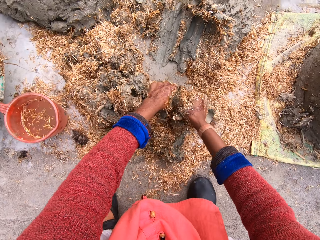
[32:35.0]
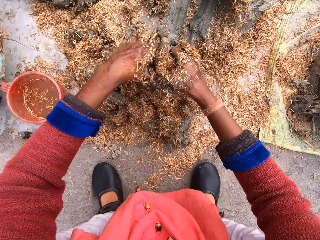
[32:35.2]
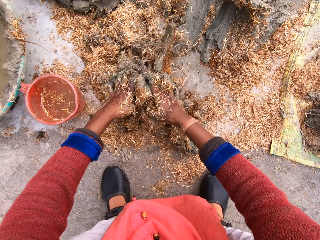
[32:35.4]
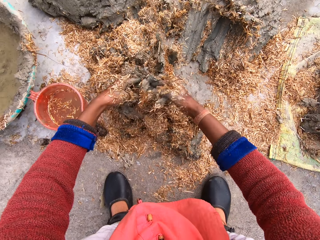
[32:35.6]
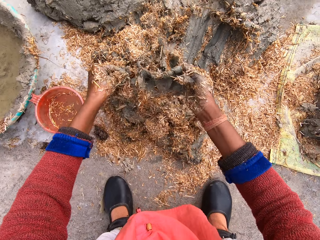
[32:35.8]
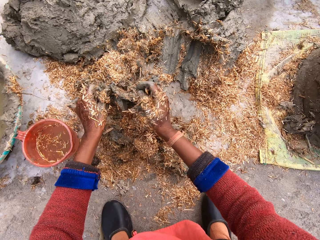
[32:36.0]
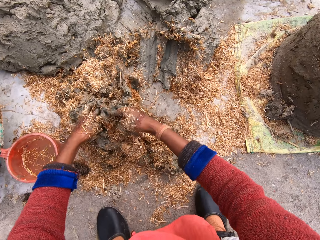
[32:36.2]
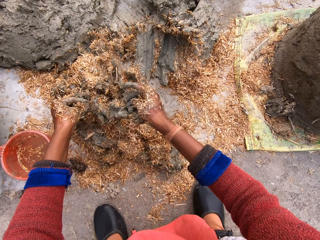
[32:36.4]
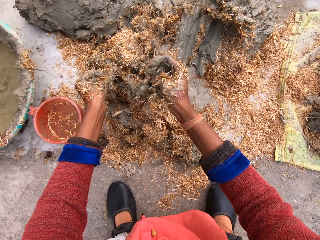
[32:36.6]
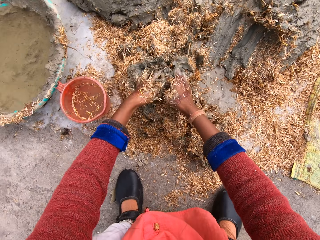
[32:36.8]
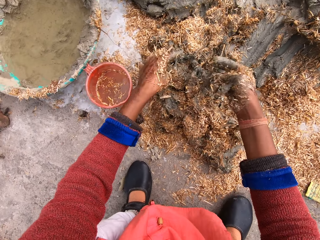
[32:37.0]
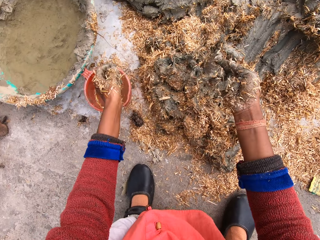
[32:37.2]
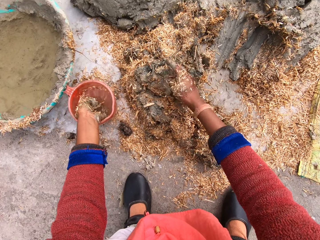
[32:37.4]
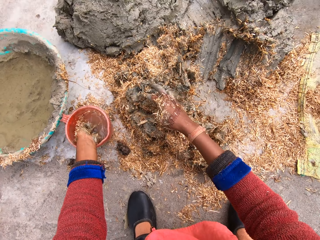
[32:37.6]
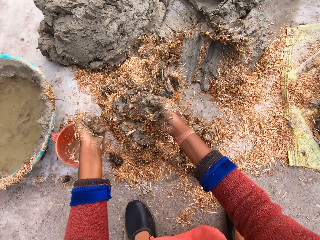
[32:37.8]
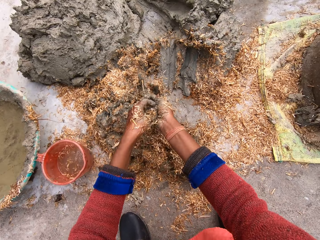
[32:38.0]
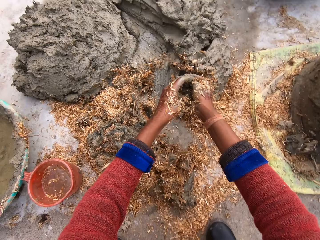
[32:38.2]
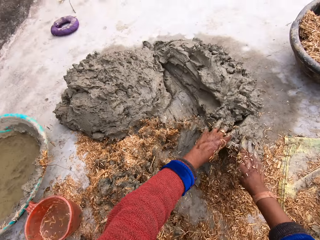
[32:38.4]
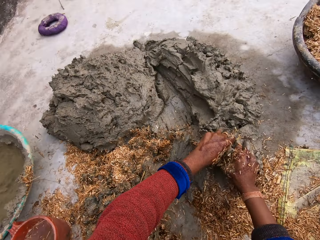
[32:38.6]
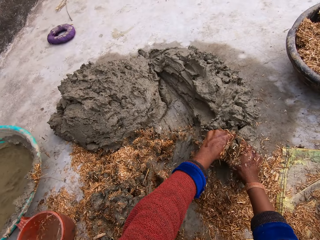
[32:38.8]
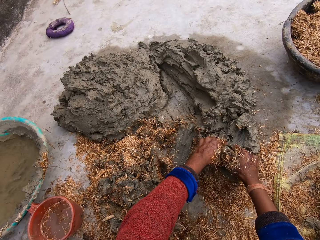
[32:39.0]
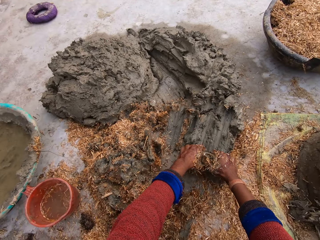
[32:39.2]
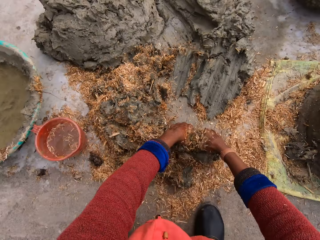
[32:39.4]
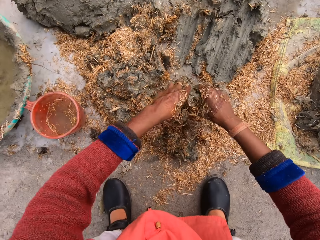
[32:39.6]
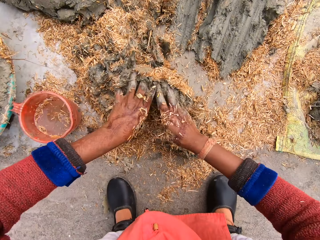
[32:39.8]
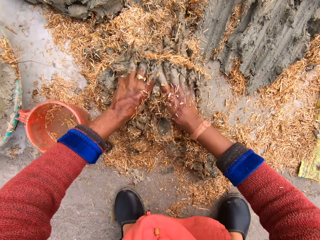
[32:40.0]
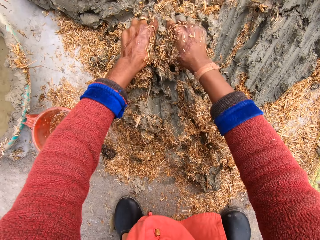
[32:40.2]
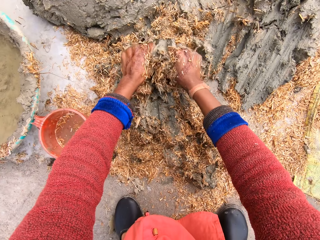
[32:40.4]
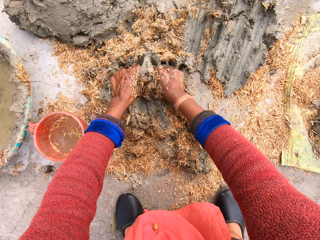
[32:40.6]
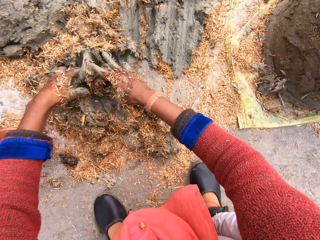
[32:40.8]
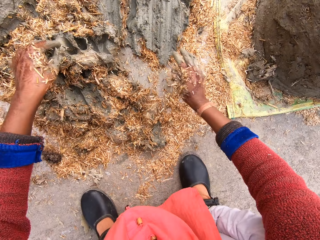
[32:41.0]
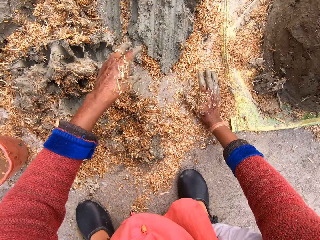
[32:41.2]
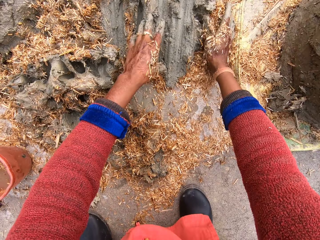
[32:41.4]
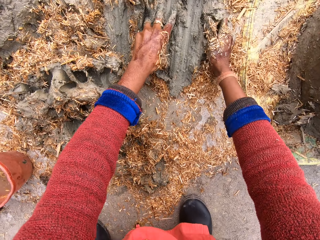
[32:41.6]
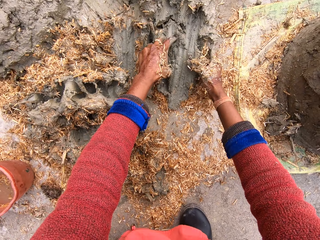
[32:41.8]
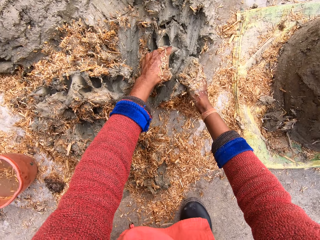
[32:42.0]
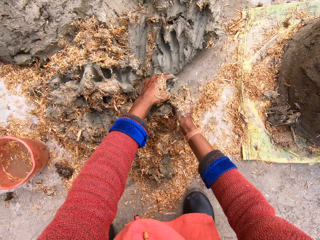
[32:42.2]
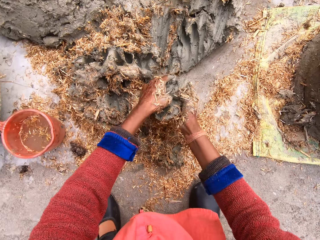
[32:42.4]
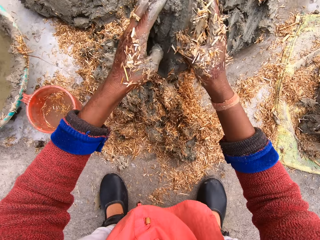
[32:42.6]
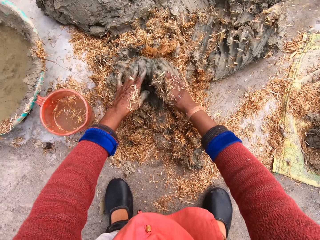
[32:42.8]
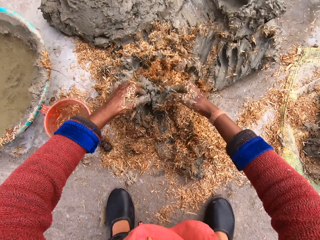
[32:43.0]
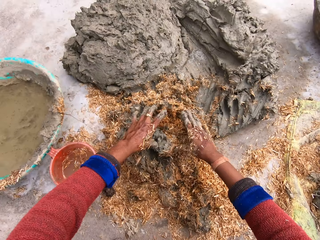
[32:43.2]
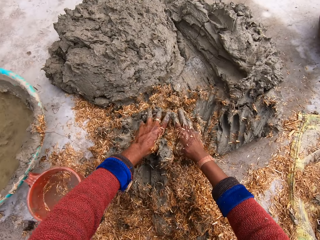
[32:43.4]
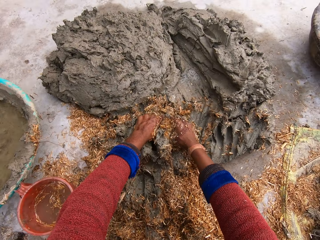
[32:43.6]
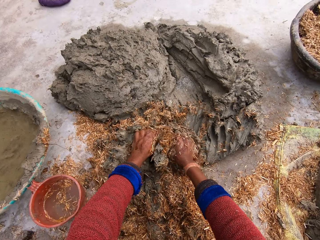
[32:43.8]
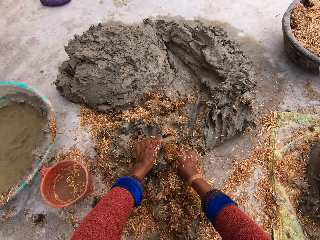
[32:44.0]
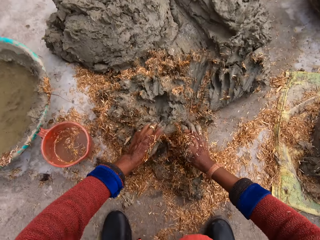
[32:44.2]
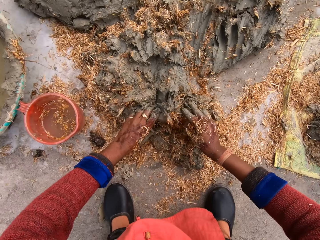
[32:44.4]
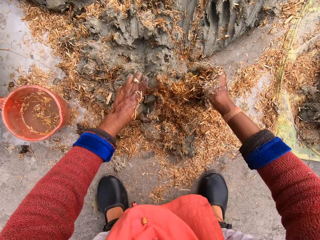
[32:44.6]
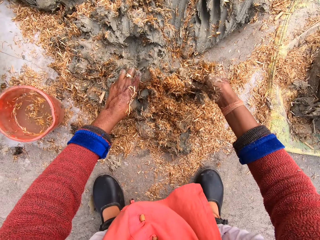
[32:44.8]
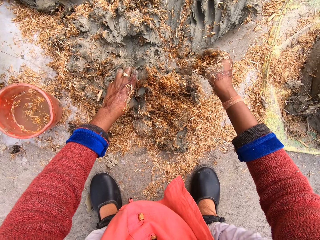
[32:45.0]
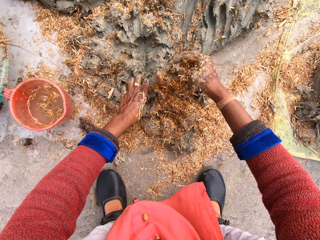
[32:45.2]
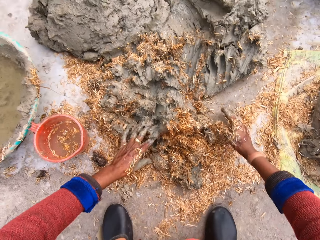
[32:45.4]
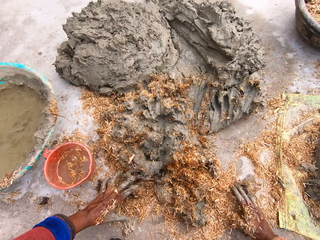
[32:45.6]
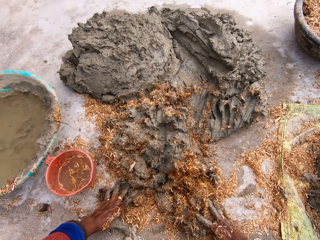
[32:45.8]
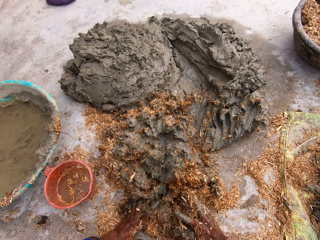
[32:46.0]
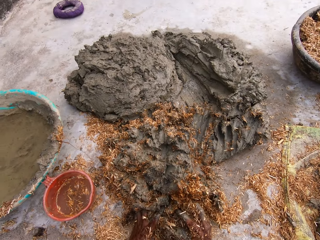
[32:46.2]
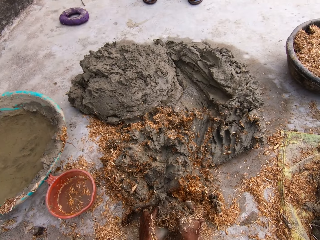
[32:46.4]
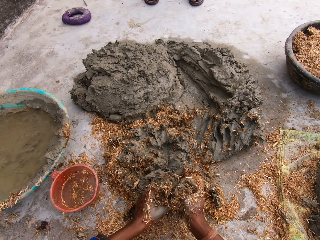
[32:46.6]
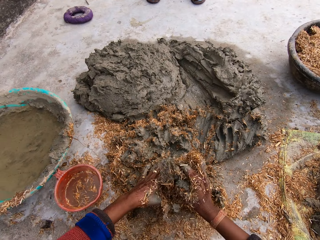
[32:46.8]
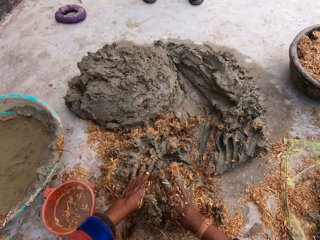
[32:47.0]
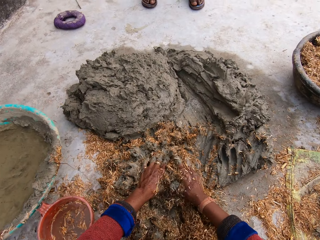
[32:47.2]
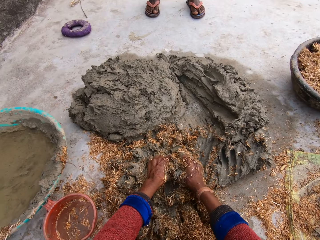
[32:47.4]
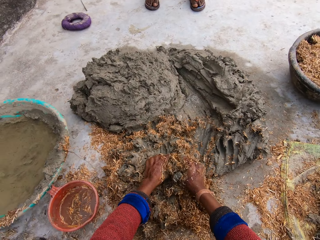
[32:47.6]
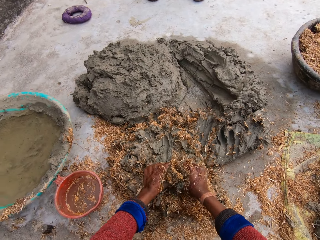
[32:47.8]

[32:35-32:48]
The camera wearer takes more mortar from the heap of mortar. She puts the mortar on other mortar mix on the ground. A man talks to the camera wearer. The camera wearer talks. She moves her left hand towards the jug, dips her hand in the jug. She puts water to her right hand from the cup. She splashes water on her hand. She moves her hands towards the concrete, cuts pieces of concrete with her hands. She takes some mortar from the heap of mortar. The man talks to the camera wearer. The camera wearer puts the mortar on the mortar mix on the ground. She mixes the concrete with the sawdust. The man talks to the camera wearer again. The camera wearer moves her hands forwards, cuts pieces of concrete with her hands. She takes some mortar from the heap of mortar. She puts the mortar on the mortar mix on the ground. She mixes the mortar with sawdust. She talks to the man. The man responds to the camera wearer.

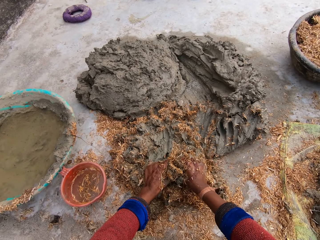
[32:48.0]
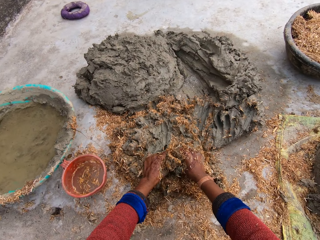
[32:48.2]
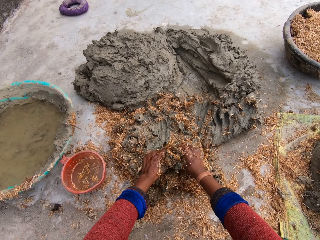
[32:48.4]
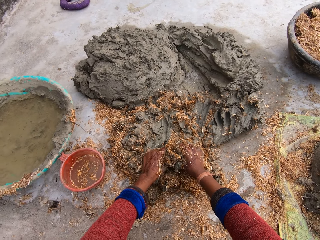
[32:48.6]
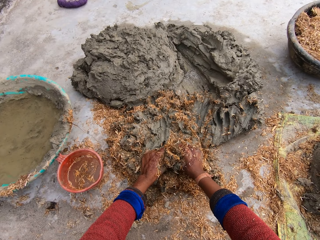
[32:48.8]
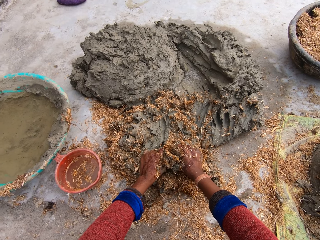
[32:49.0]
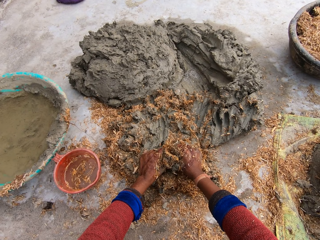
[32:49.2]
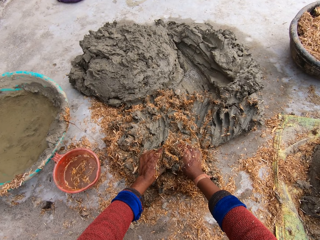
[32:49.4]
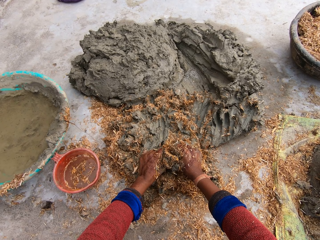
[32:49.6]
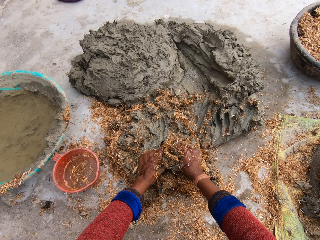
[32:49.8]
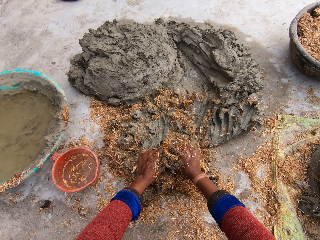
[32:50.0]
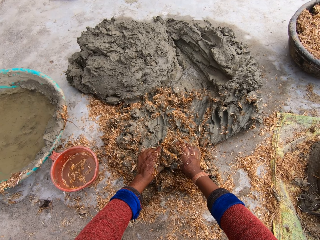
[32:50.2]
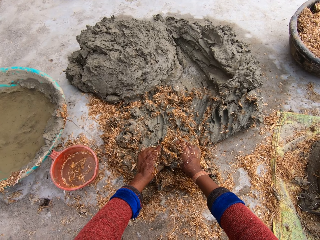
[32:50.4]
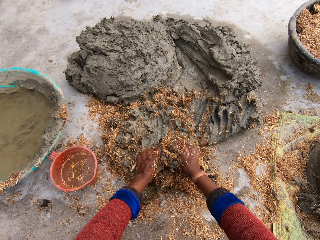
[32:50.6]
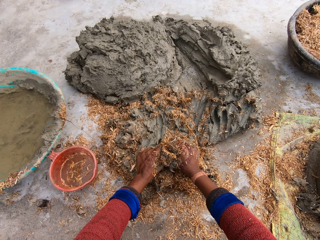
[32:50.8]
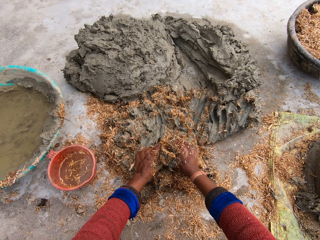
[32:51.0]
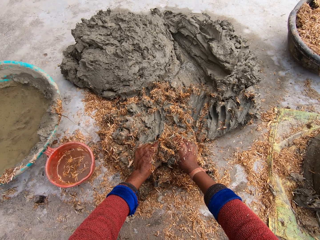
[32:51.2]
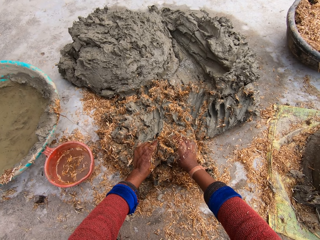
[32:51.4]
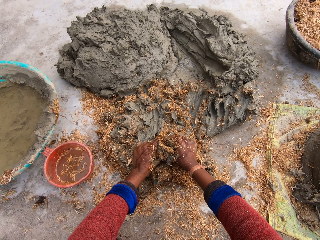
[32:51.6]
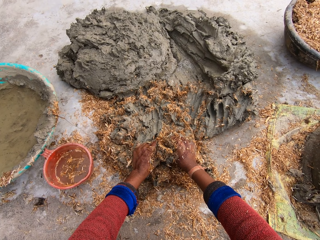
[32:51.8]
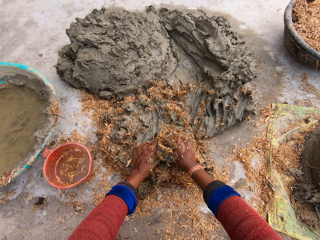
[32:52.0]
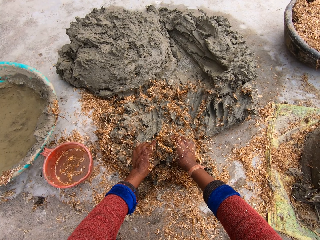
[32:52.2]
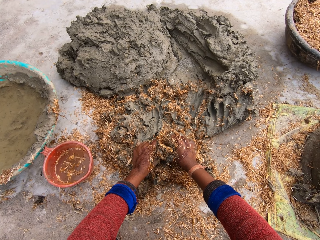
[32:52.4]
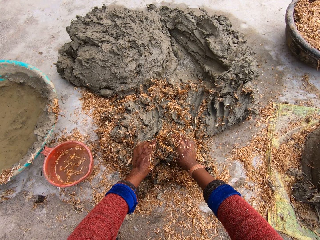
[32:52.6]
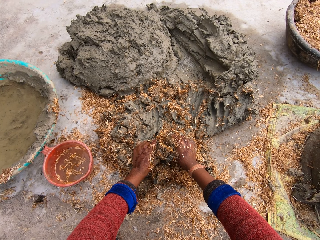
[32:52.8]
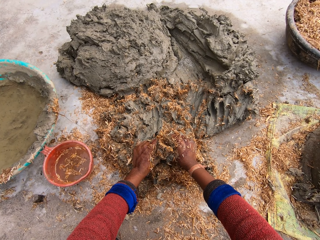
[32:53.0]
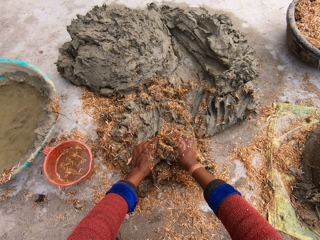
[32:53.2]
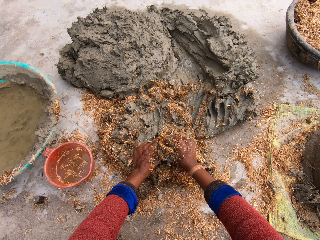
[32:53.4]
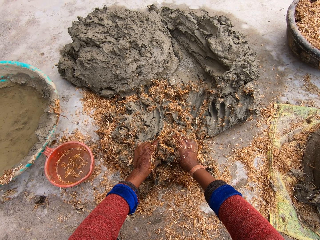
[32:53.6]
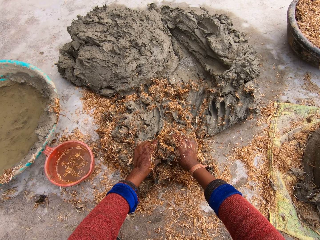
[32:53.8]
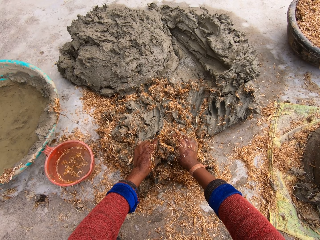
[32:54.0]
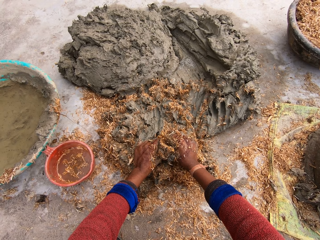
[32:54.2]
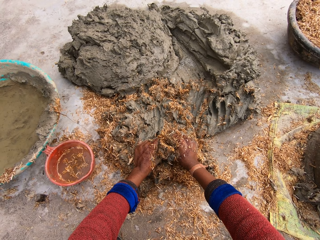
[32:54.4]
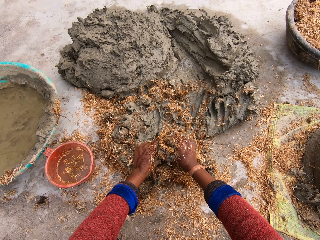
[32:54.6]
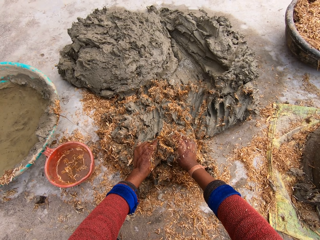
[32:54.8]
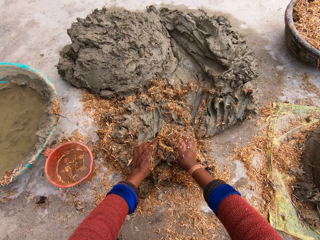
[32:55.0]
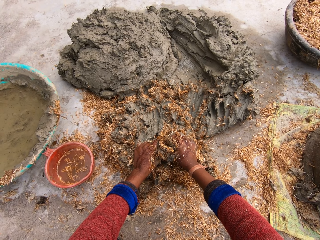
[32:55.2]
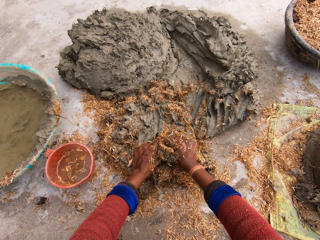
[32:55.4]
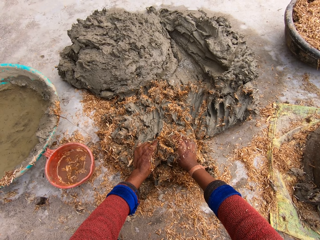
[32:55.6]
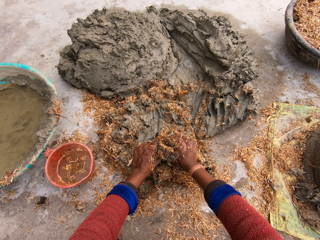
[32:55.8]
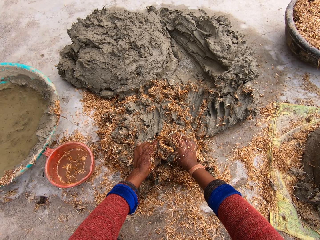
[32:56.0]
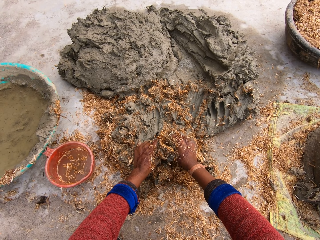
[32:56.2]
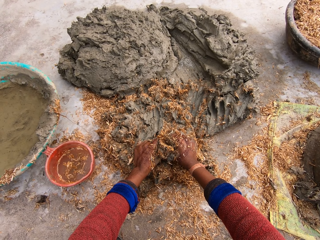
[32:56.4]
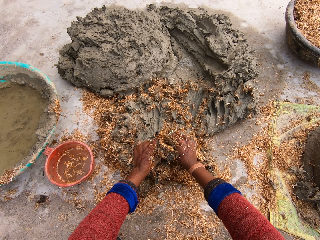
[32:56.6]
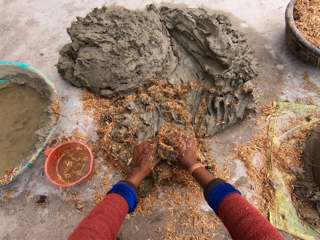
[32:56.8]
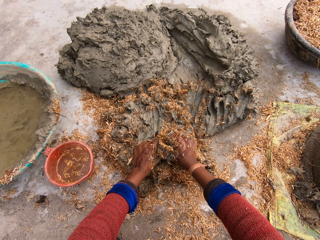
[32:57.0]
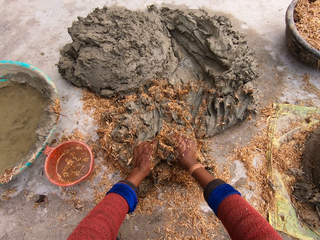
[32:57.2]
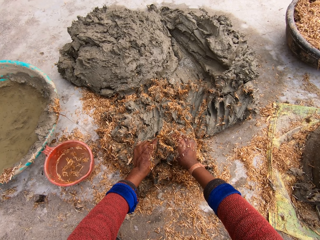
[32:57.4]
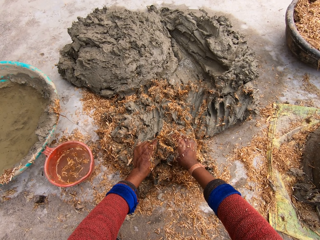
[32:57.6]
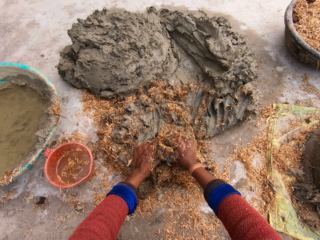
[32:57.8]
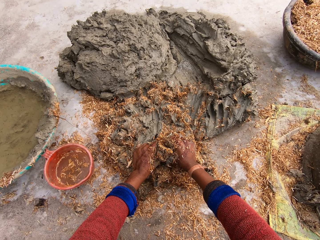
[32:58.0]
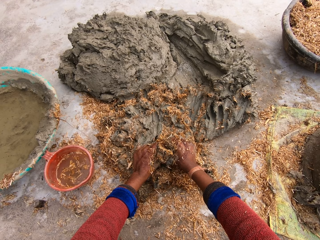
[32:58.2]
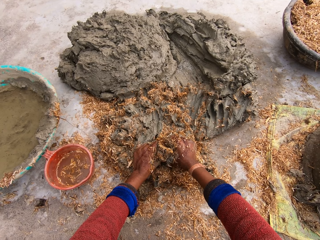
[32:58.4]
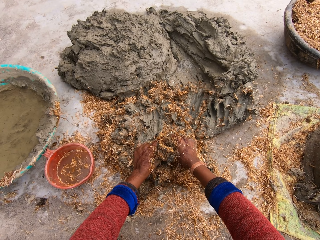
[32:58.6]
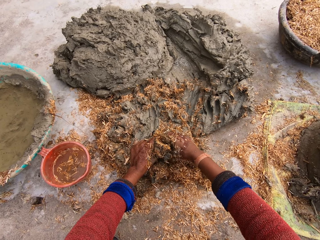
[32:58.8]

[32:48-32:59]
The camera wearer pauses mixing the mortar with sawdust. They respond to a boy. The boy responds to the camera wearer. The camera wearer responds to the boy.
